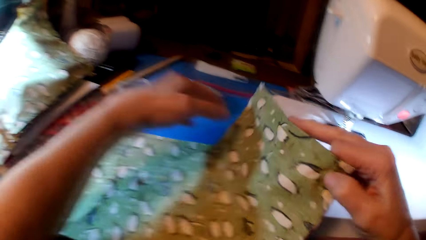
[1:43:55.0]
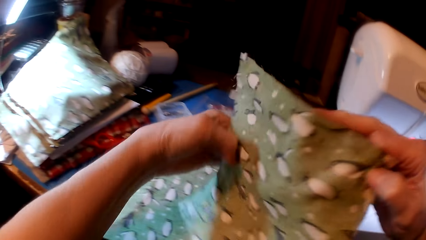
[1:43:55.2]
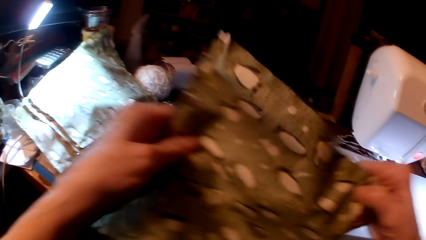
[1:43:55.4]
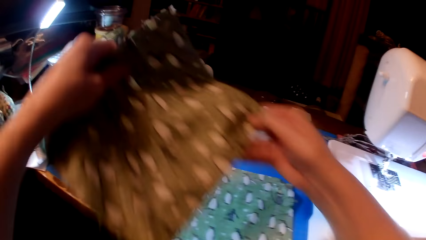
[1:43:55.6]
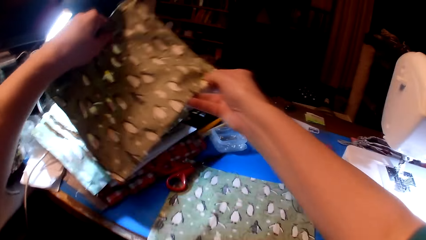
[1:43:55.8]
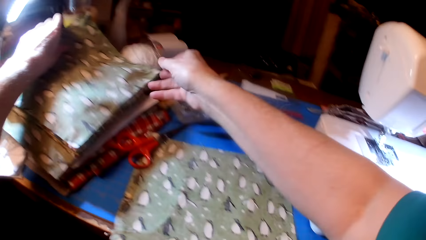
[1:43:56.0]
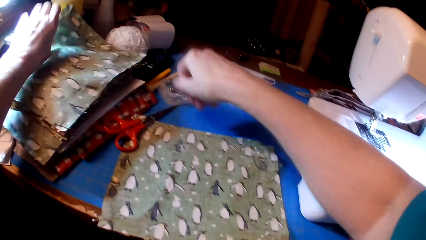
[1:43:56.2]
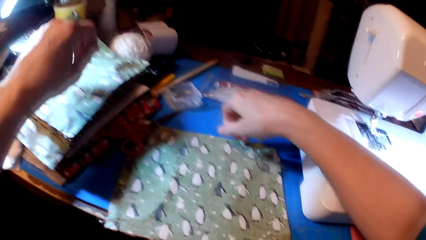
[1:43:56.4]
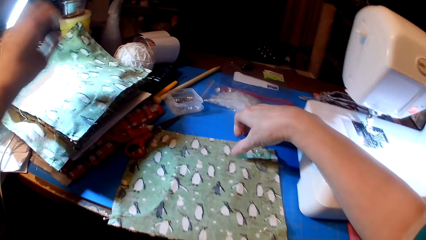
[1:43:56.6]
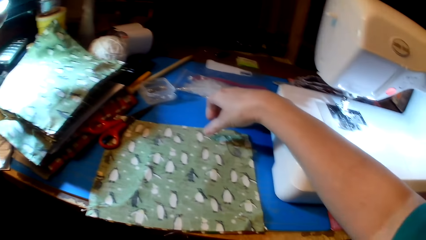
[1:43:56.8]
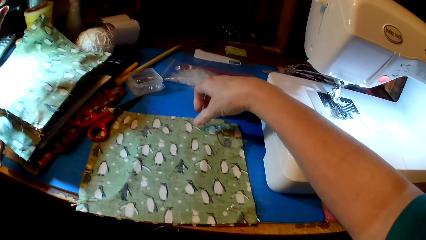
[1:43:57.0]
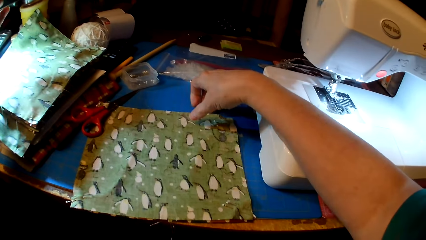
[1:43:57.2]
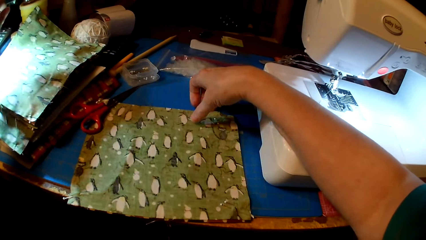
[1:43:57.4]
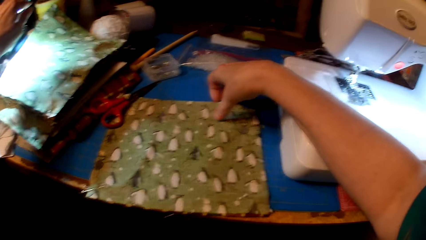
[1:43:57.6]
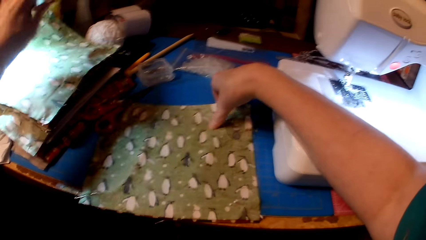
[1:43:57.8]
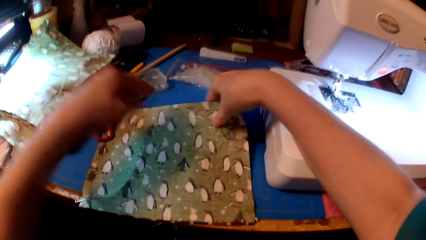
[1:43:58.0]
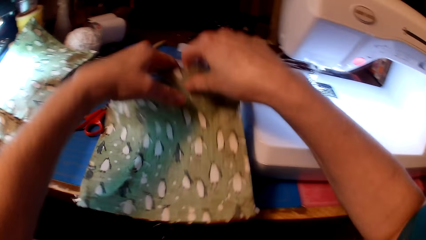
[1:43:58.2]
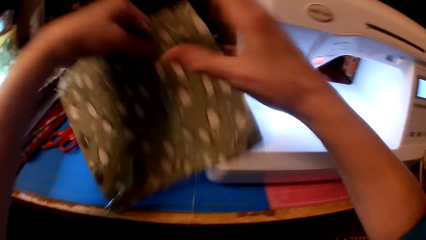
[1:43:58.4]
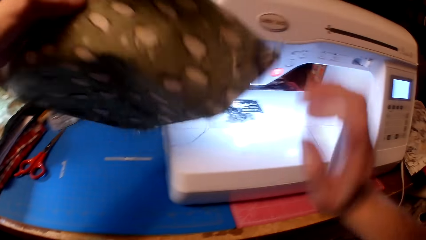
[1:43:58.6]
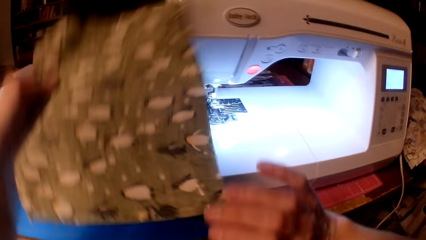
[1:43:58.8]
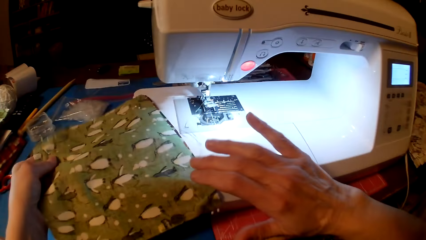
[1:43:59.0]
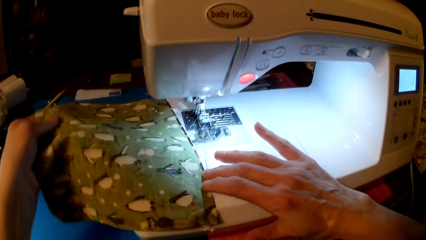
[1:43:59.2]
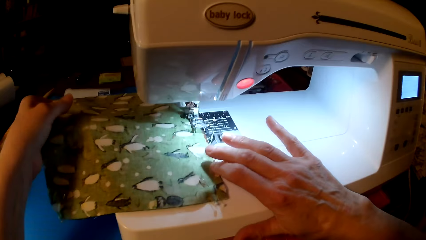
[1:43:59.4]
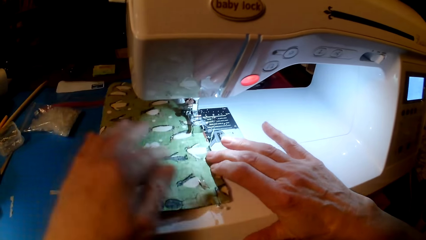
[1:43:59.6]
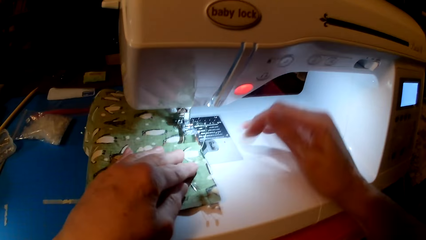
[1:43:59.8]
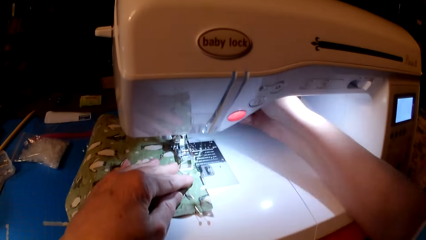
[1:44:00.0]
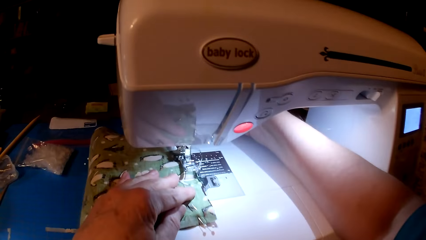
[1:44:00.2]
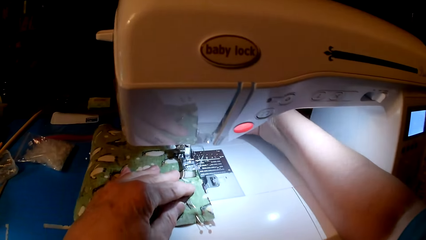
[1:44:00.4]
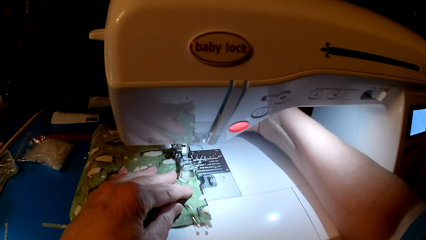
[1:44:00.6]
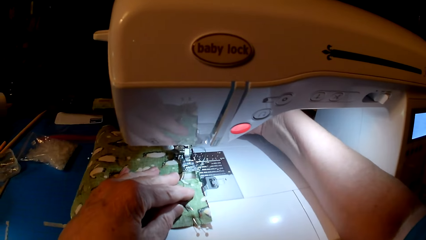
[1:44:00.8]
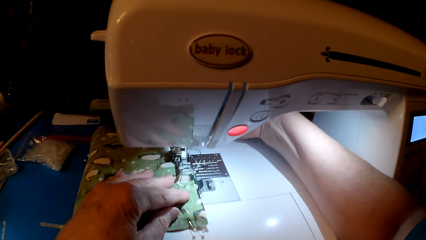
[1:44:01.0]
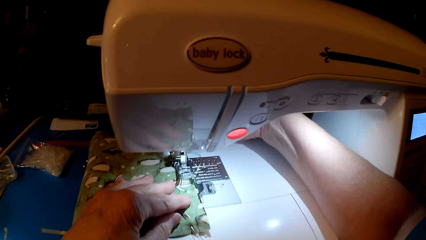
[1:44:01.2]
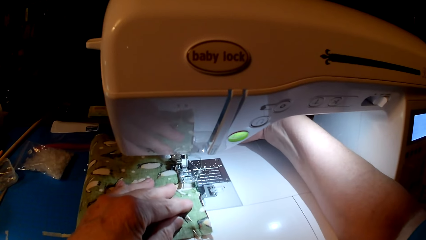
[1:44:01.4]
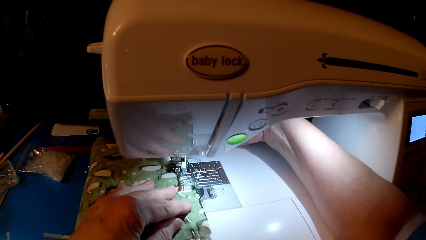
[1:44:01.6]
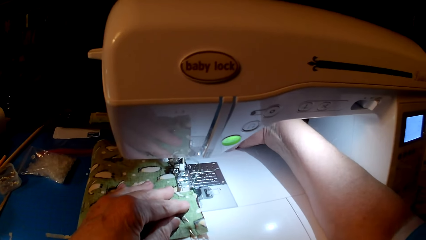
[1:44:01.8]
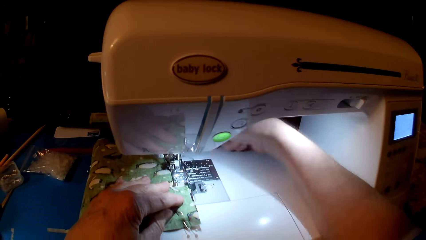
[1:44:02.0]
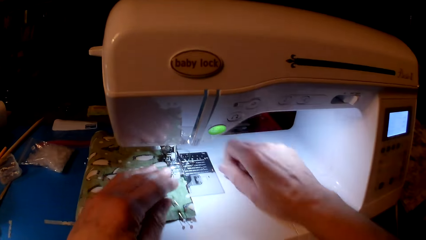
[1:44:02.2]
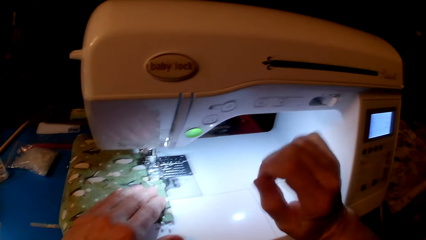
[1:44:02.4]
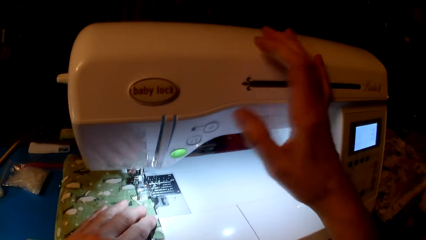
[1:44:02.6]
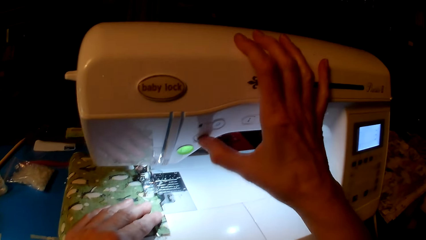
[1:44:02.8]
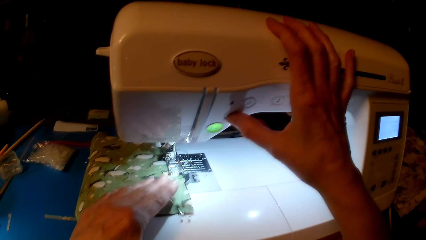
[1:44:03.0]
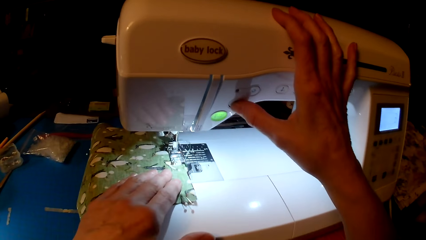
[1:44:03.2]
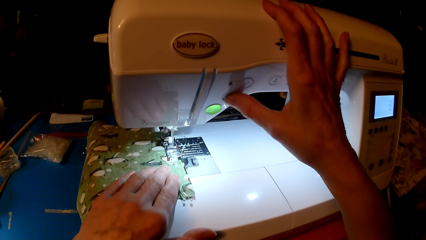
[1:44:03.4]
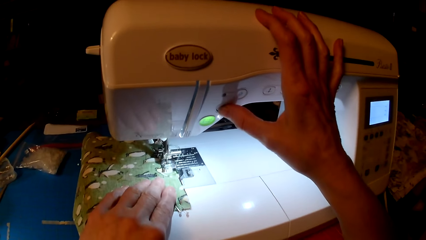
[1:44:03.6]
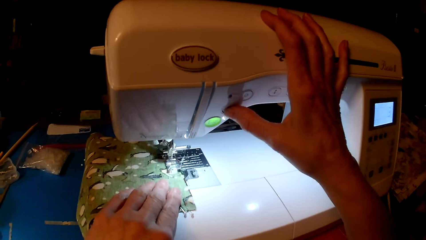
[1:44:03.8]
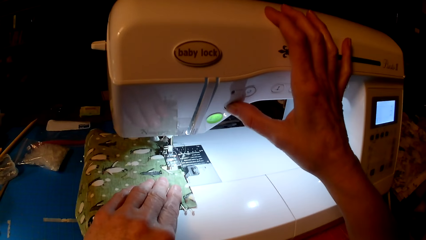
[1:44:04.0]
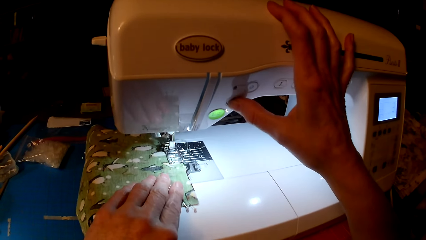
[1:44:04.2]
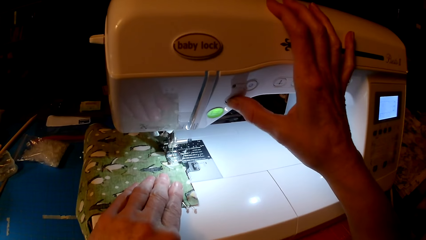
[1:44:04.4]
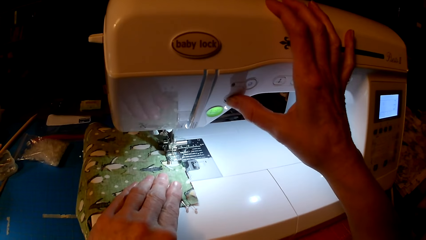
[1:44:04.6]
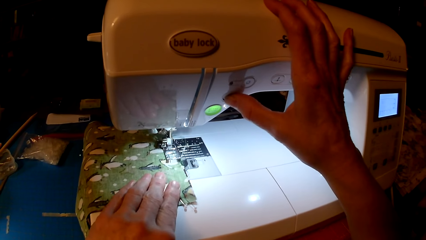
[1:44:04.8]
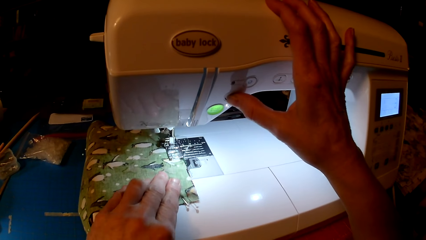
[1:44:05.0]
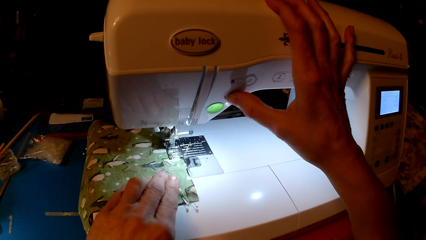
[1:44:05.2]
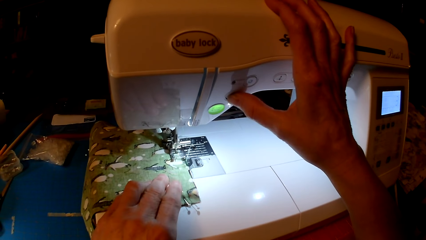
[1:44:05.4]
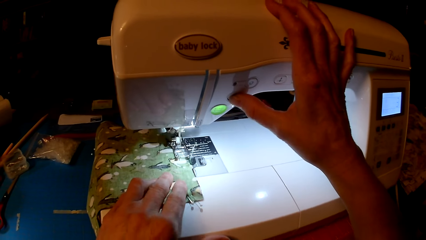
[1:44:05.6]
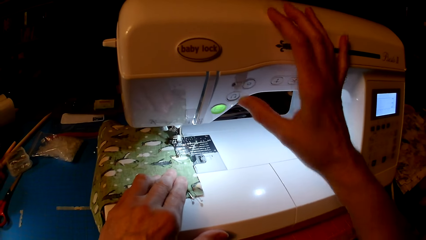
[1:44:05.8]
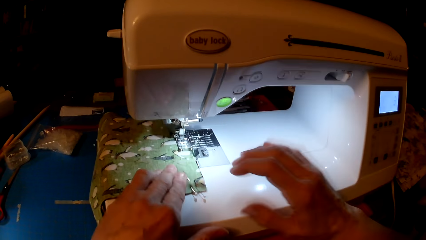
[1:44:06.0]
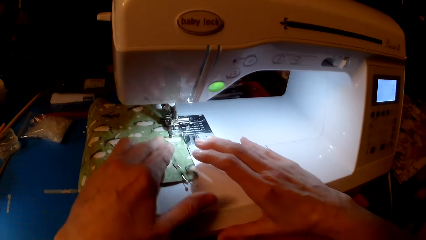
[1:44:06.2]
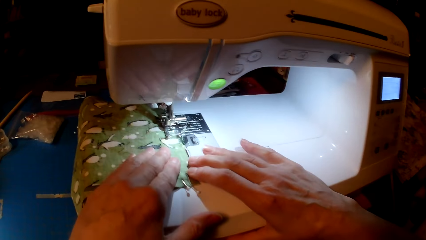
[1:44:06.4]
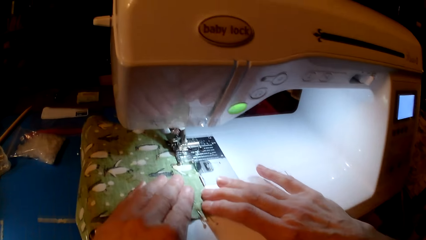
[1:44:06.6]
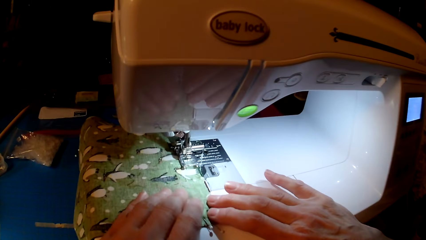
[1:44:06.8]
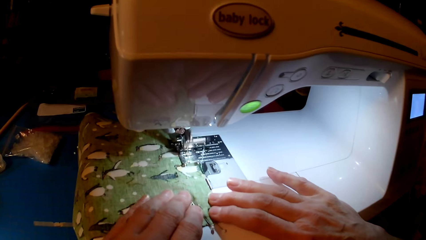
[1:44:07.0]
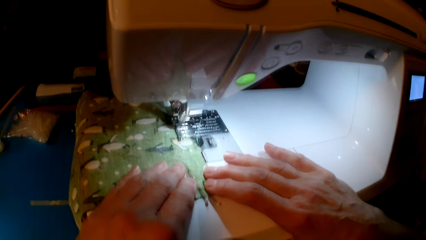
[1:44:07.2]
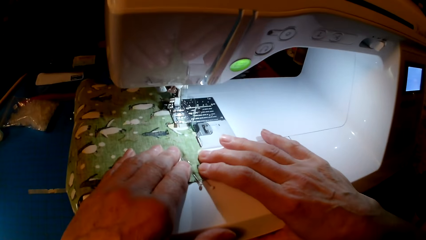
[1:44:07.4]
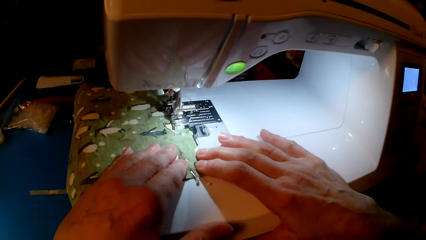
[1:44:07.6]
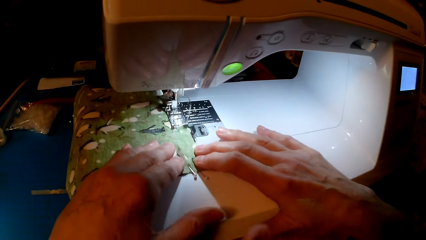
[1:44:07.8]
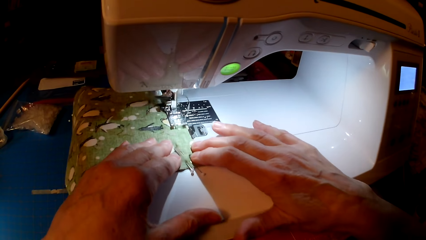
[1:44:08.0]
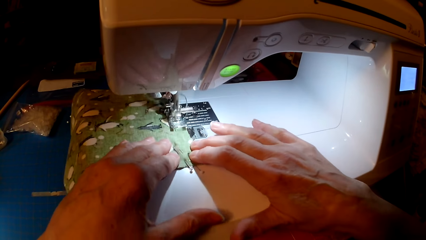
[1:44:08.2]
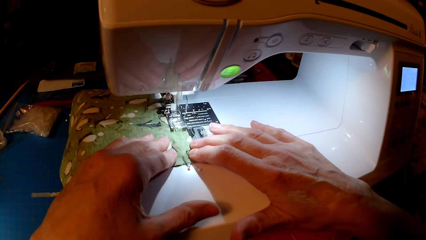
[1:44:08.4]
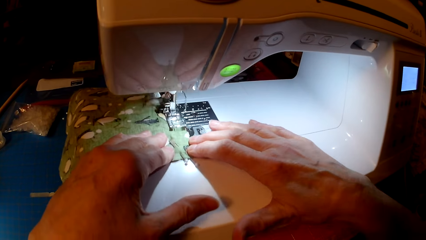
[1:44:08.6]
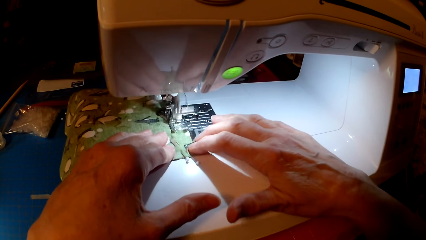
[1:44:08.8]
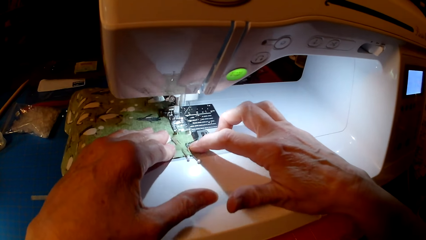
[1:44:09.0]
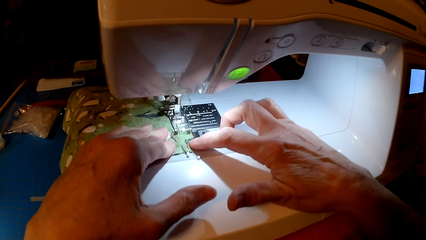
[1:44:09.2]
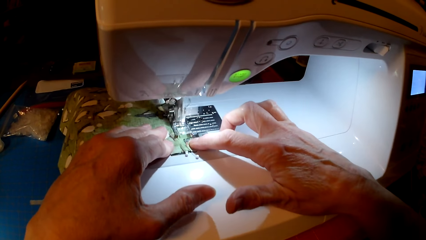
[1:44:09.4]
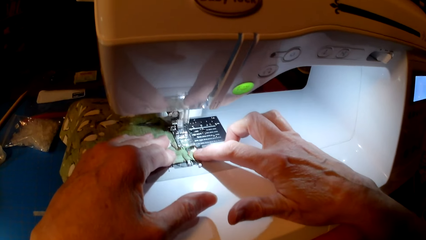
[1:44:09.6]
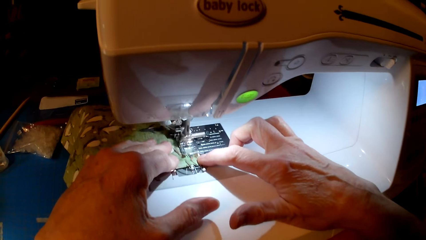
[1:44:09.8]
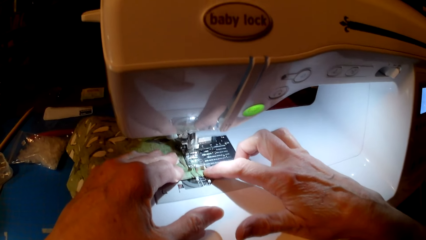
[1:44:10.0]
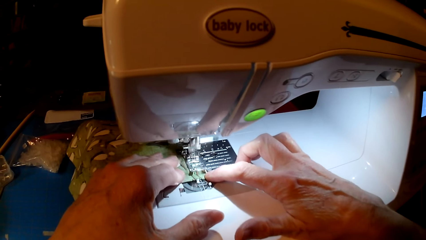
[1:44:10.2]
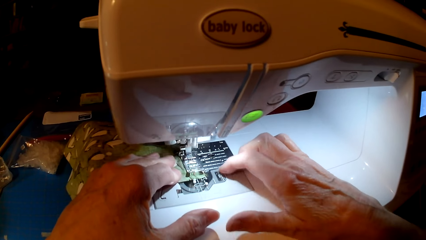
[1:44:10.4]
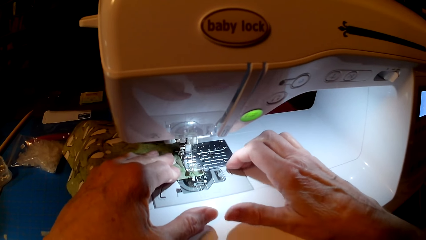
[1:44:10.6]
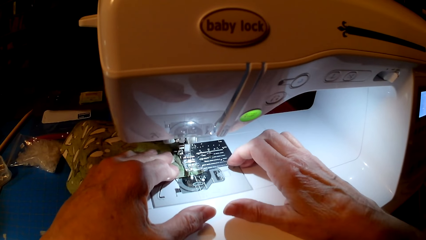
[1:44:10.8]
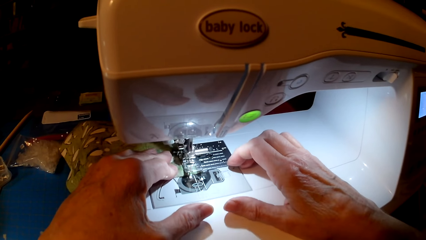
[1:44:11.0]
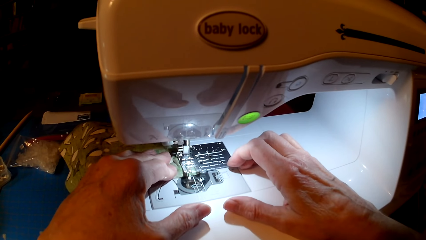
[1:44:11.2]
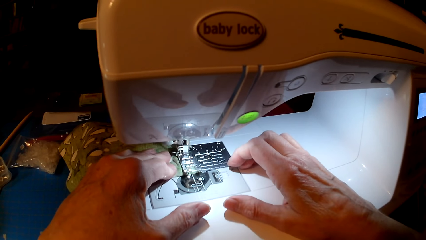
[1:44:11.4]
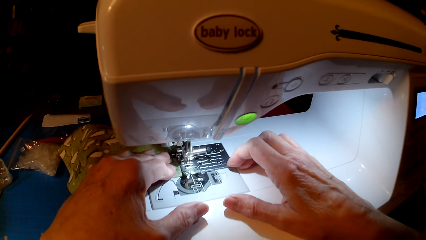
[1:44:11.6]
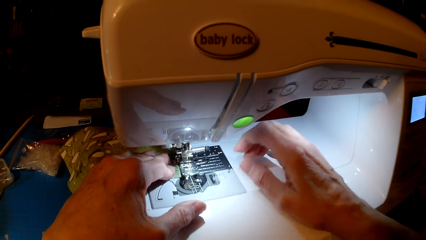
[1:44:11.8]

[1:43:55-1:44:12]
The camera wearer puts the fabric or cloth down. They pick up the fabric. They put the fabric on the sewing machine. They sew. They touch the presser foot screw. They press the sewing machine. They hold the cloth. They sew the cloth.
